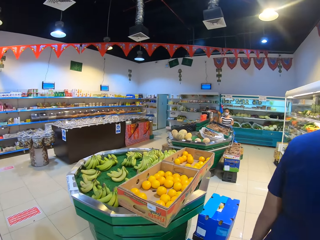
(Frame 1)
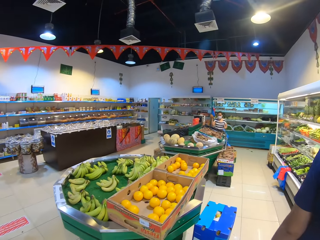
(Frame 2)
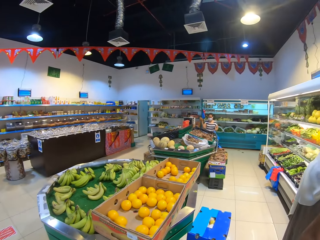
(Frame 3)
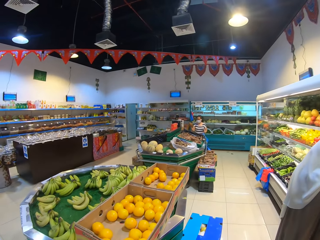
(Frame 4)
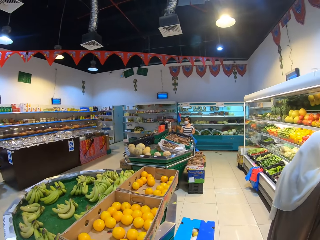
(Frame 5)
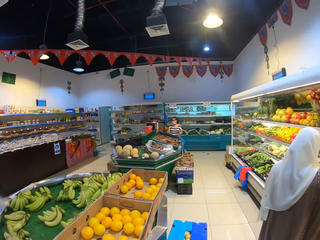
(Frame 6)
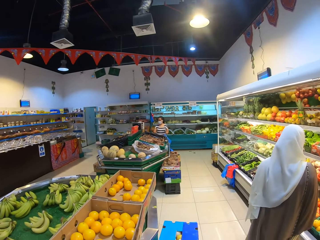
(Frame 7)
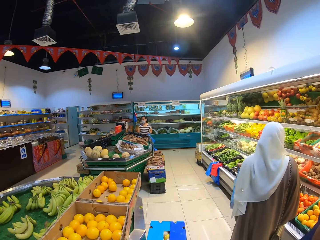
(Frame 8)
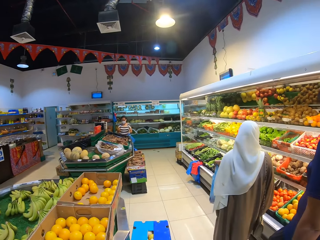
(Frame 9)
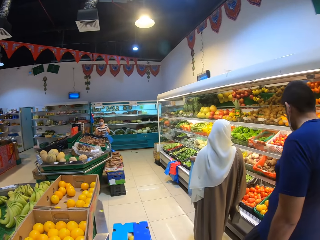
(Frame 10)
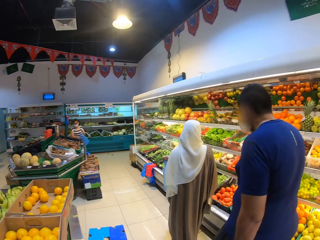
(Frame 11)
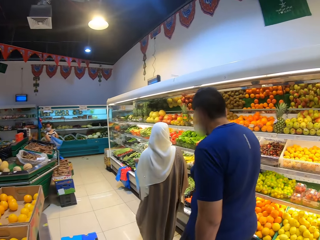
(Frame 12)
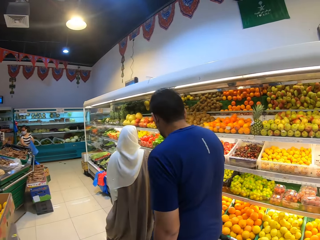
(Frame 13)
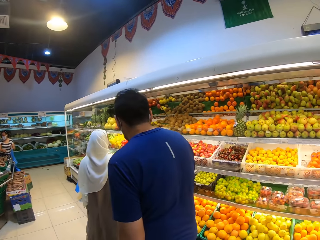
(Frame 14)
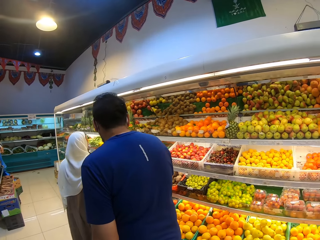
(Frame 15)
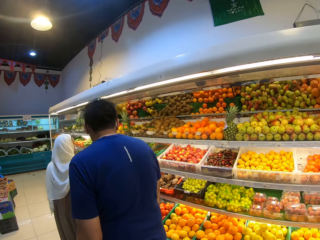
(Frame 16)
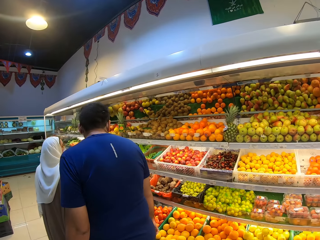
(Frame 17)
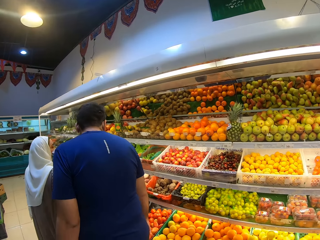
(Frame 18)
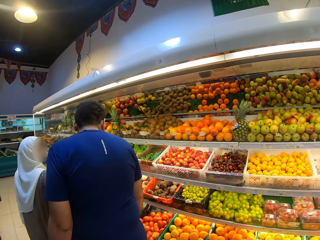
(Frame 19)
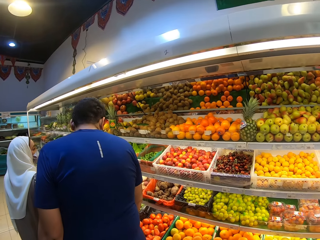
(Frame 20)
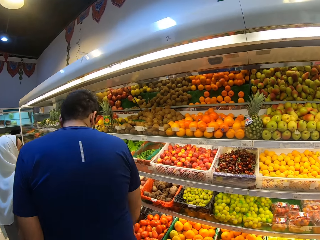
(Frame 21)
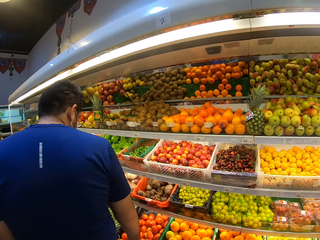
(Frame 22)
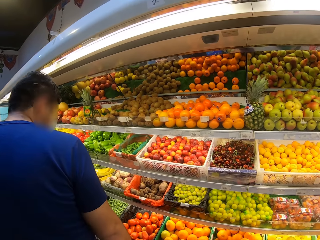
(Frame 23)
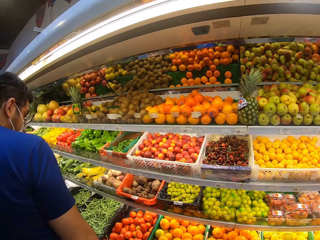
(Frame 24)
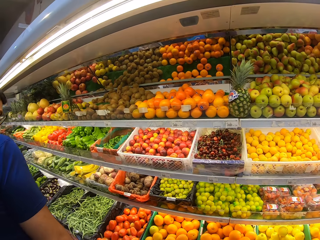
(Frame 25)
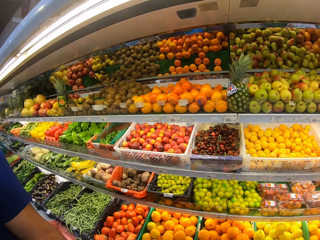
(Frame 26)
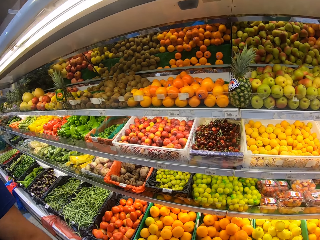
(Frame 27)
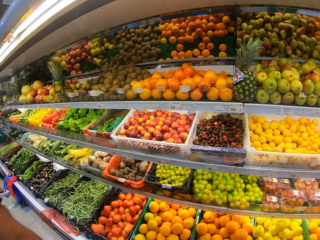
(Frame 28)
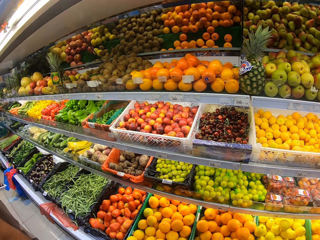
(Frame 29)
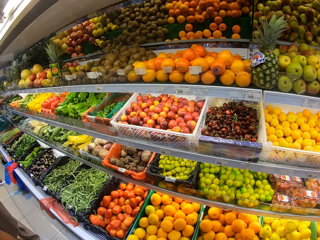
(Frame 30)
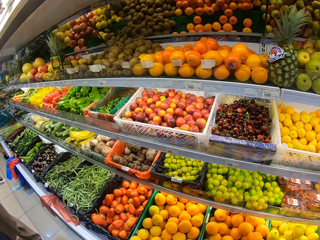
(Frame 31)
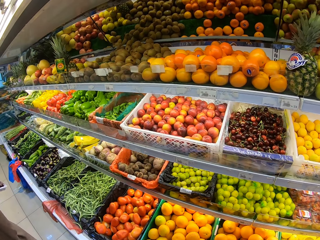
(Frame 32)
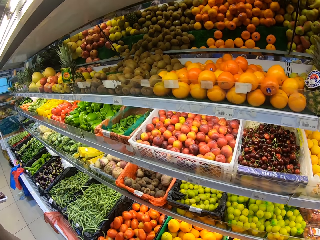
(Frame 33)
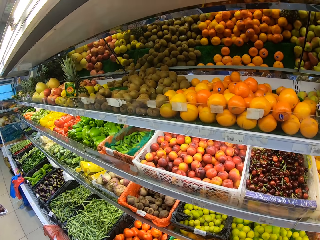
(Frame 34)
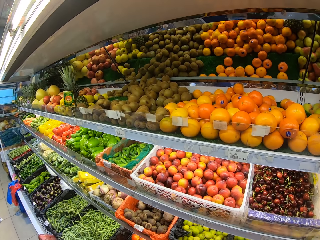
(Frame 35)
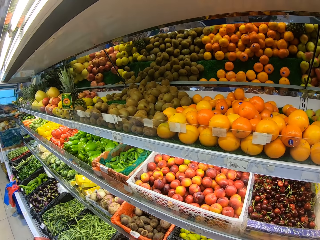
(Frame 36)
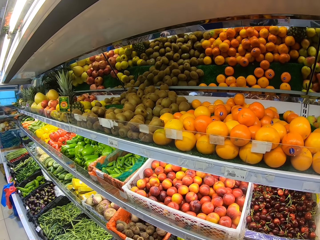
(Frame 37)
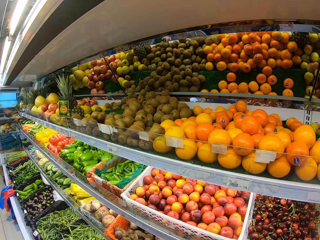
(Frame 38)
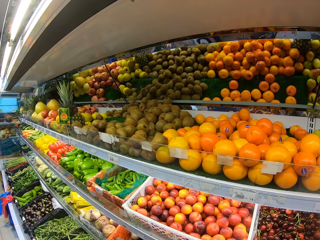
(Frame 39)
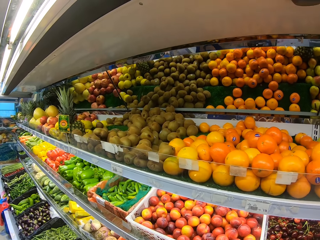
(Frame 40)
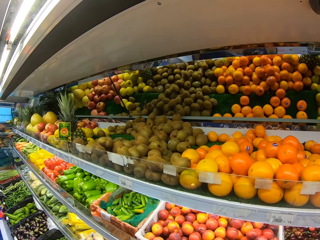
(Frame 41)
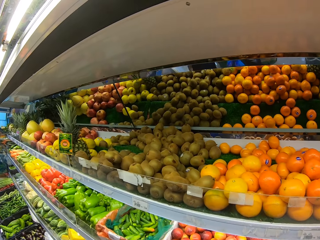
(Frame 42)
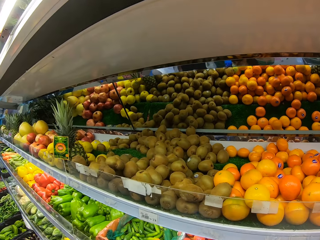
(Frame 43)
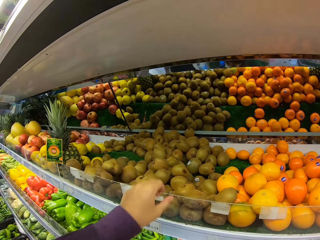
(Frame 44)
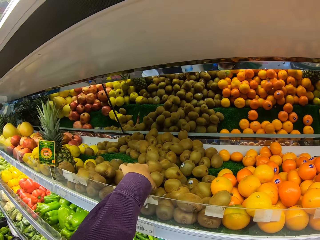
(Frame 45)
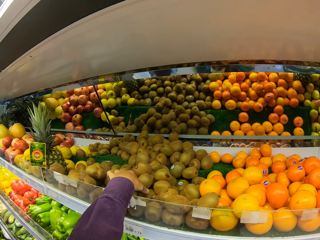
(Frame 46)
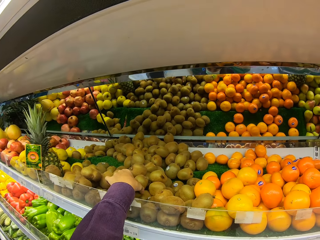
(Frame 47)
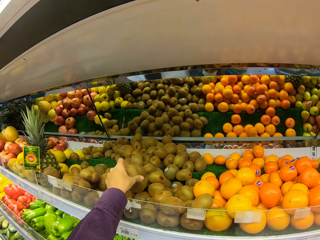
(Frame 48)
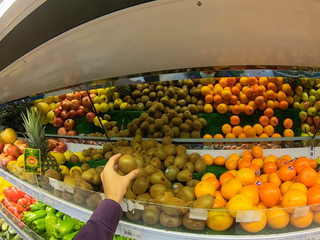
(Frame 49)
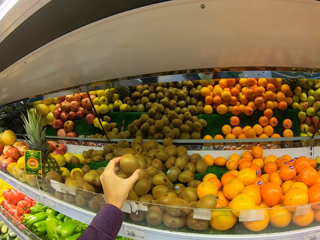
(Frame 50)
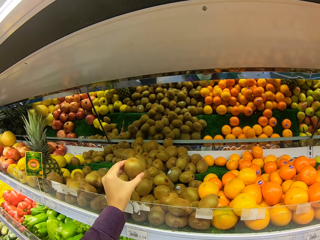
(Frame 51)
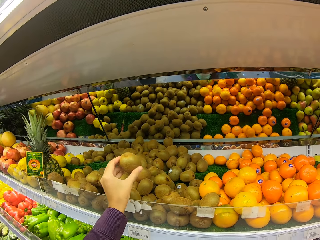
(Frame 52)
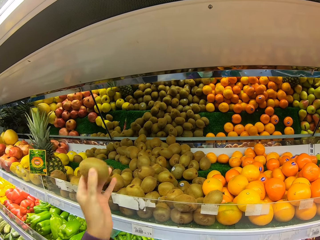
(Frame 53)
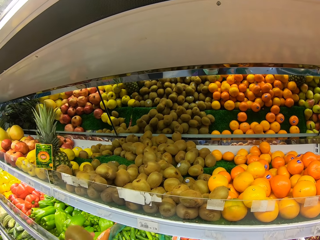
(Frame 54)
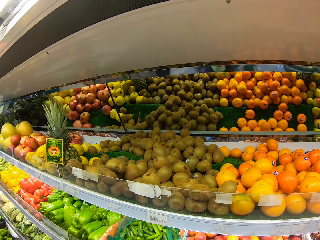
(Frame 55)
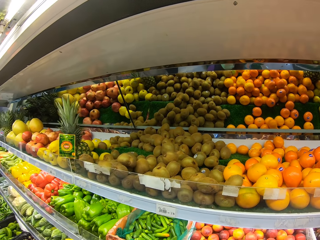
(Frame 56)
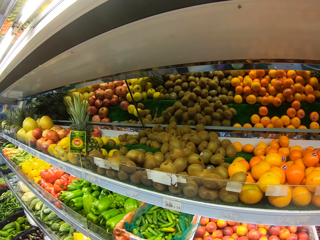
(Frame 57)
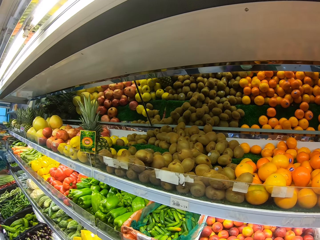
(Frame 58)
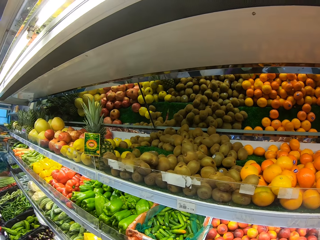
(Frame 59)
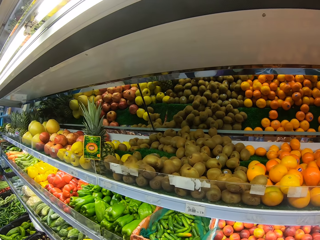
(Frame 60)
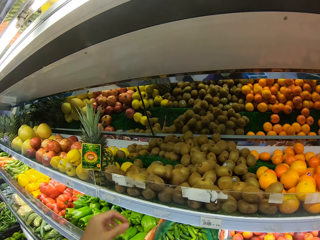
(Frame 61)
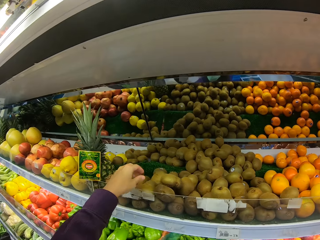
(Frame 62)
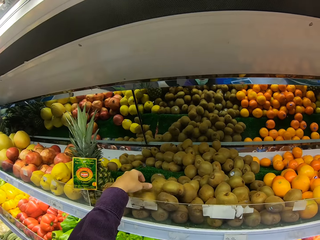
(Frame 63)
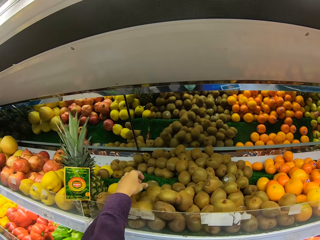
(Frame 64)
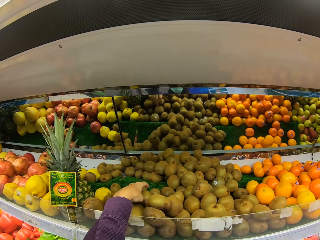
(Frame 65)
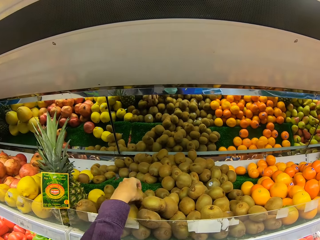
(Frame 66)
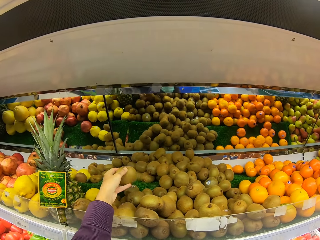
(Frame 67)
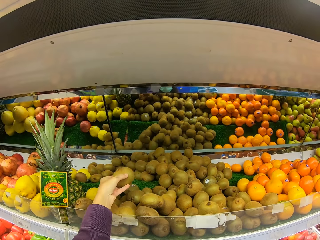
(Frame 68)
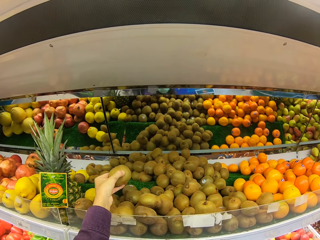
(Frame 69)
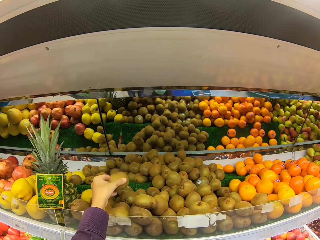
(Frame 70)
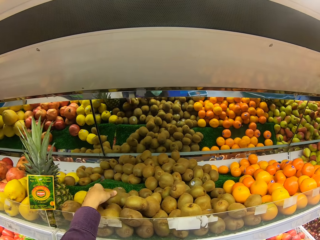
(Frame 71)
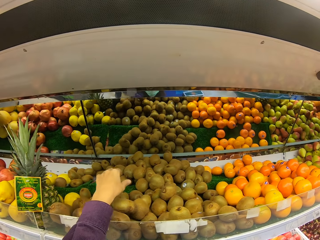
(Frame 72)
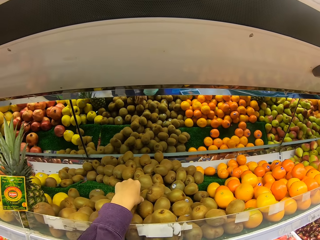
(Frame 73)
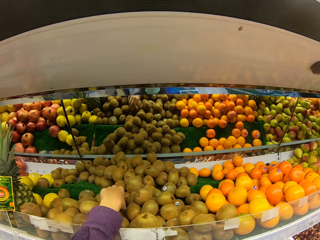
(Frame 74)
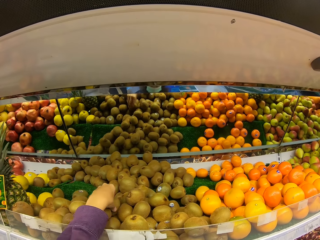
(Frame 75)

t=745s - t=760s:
The camera wearer walks in the fruit store. They look at the fruits on the shelf. They pick a pear from the shelf. They pick a pear from the shelf again. They place the pear on the shopping basket. They pick a pear.

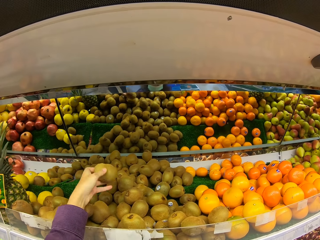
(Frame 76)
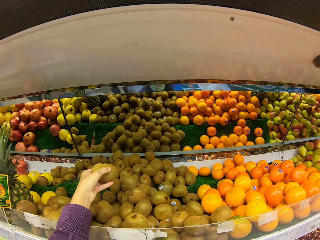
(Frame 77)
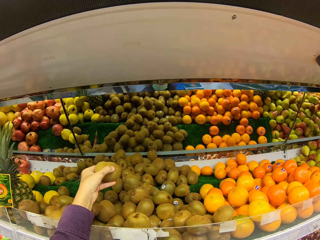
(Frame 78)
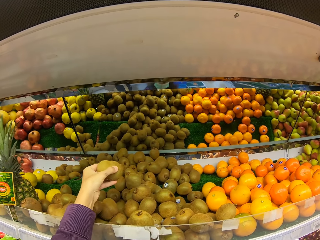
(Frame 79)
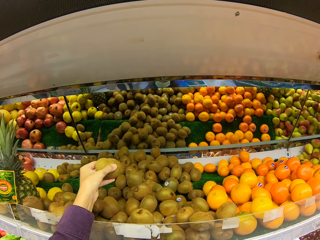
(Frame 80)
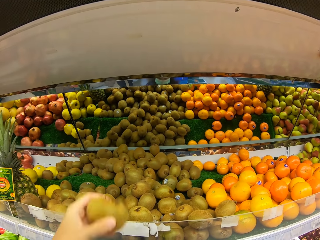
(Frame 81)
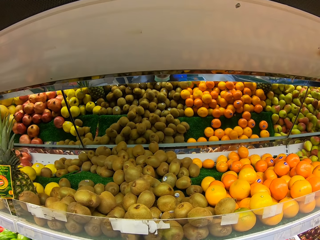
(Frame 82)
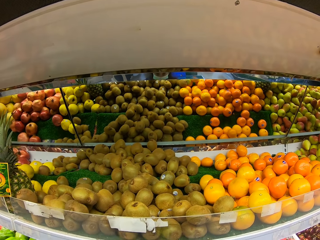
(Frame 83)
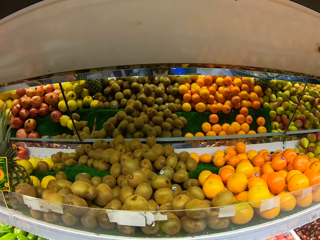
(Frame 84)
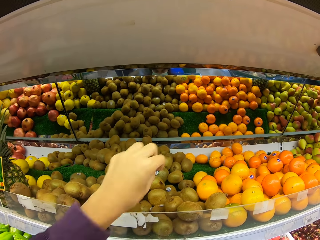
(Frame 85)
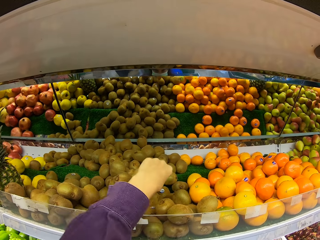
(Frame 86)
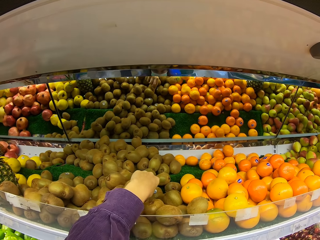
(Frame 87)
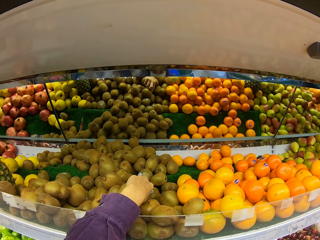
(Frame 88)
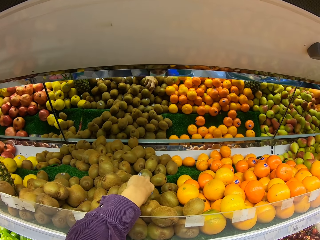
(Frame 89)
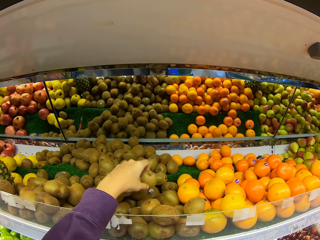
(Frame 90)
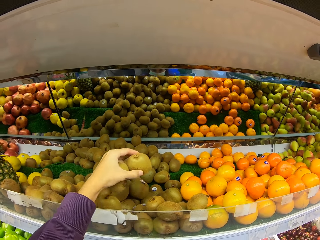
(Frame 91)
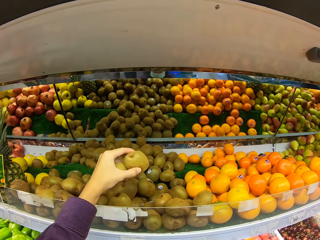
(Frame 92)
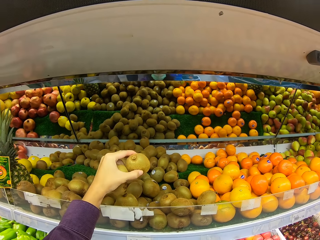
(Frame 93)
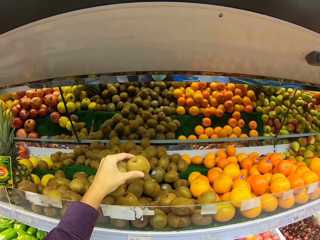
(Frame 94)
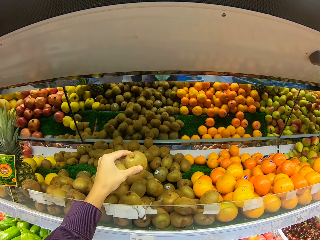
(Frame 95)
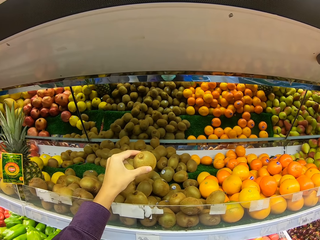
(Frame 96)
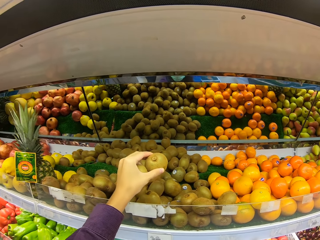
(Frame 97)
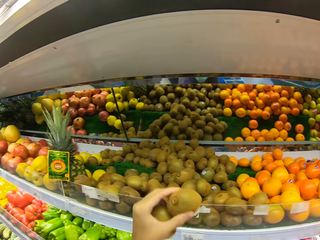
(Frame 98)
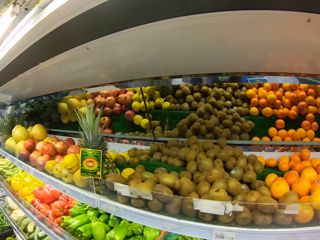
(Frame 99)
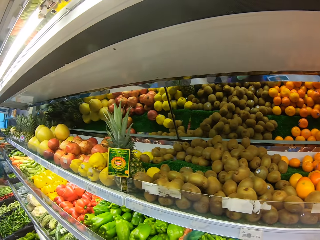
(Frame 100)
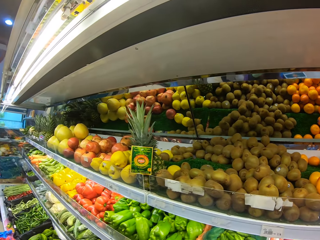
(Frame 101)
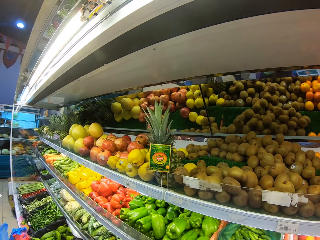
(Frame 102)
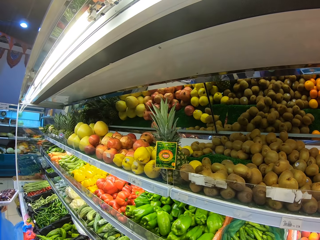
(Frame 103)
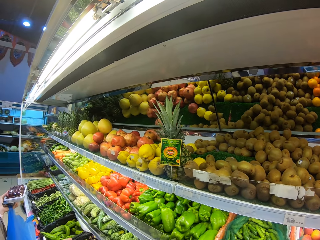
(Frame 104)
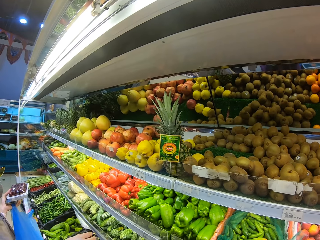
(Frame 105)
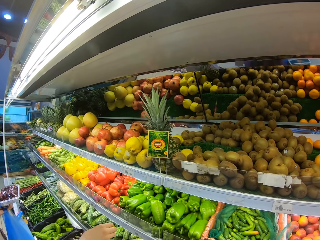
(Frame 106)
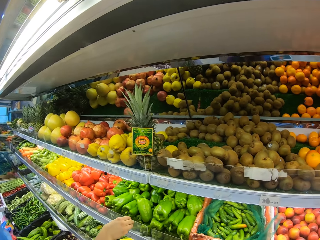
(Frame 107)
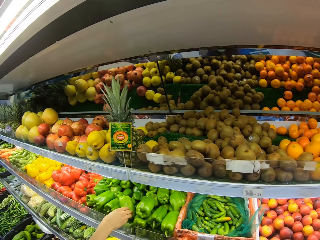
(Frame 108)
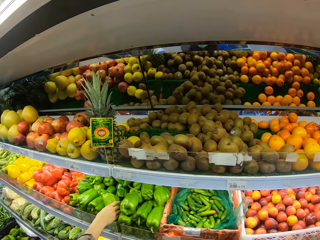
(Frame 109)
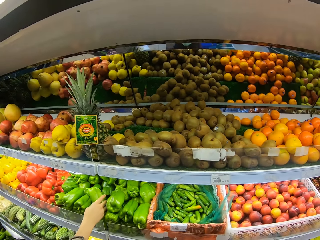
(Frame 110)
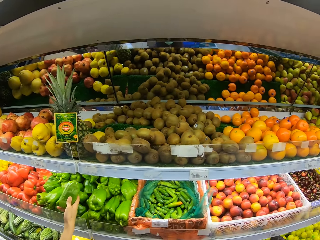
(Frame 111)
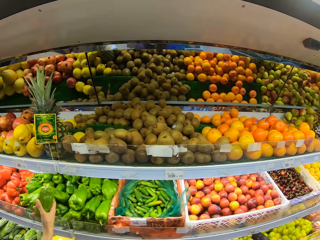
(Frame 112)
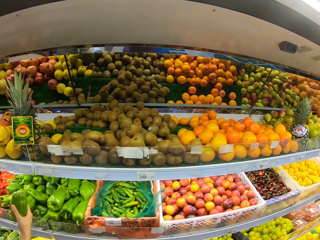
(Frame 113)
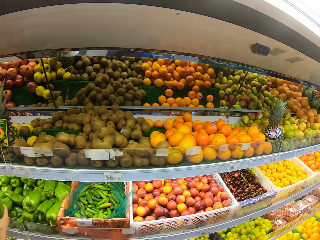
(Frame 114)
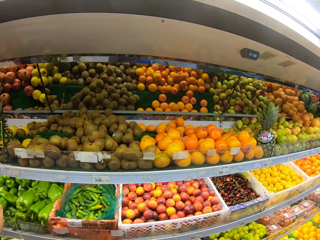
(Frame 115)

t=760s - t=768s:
The camera wearer picks pears. They place the pear on the shopping basket.
